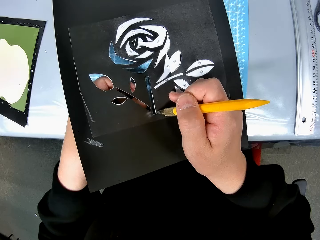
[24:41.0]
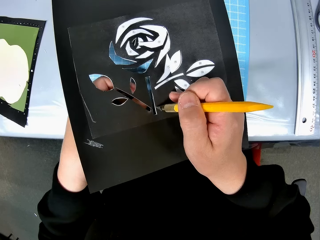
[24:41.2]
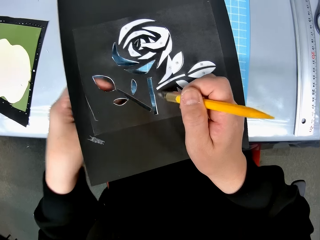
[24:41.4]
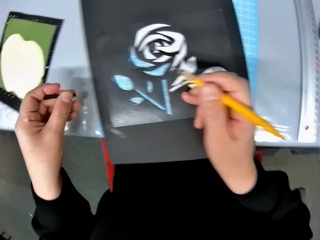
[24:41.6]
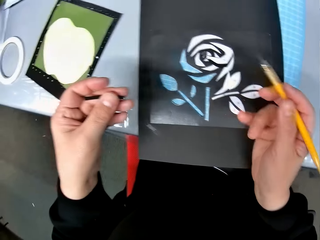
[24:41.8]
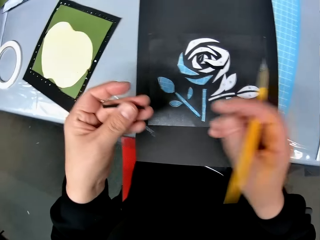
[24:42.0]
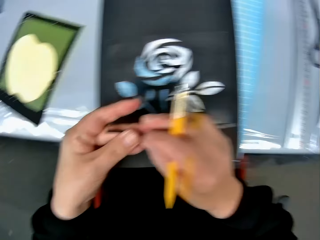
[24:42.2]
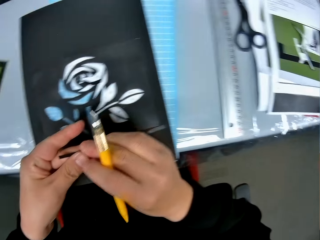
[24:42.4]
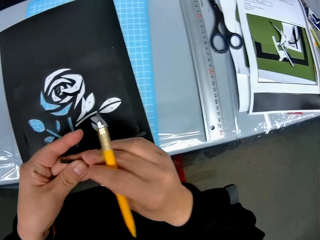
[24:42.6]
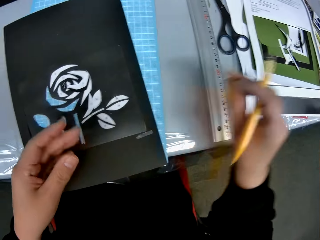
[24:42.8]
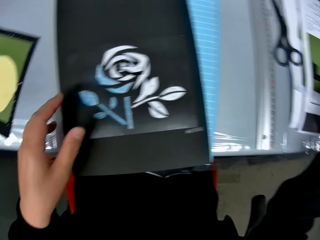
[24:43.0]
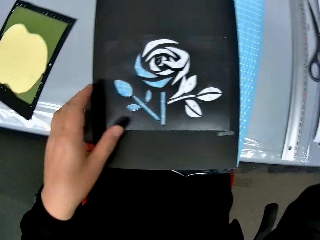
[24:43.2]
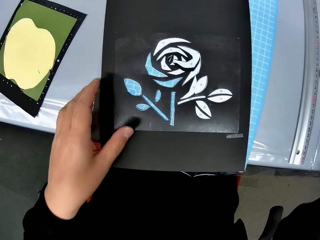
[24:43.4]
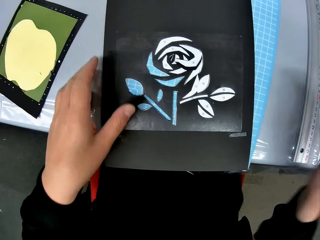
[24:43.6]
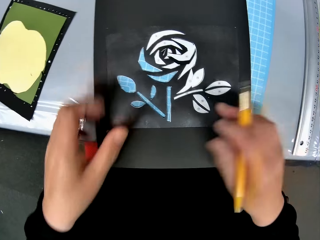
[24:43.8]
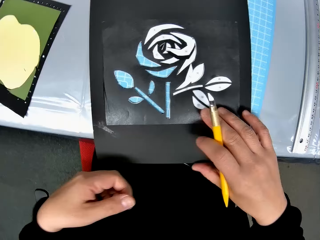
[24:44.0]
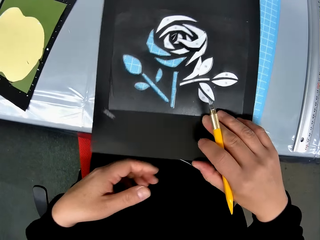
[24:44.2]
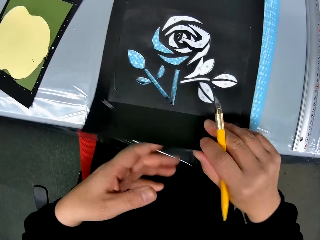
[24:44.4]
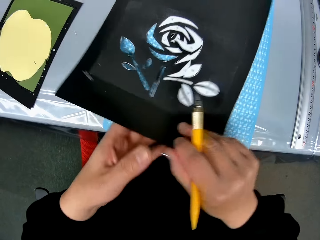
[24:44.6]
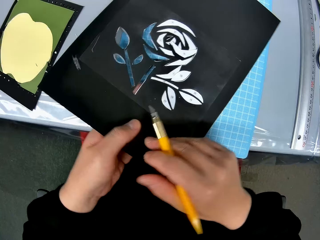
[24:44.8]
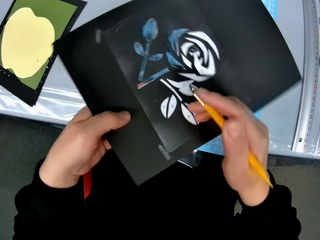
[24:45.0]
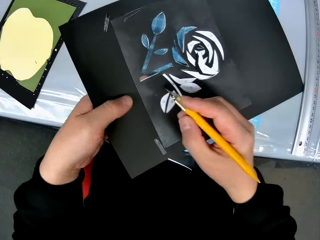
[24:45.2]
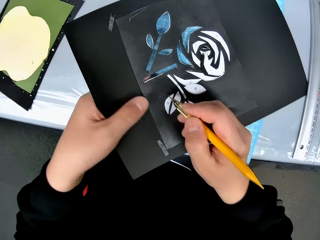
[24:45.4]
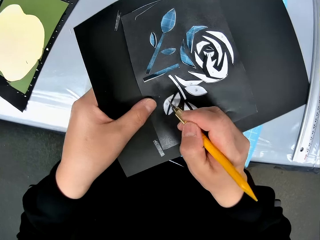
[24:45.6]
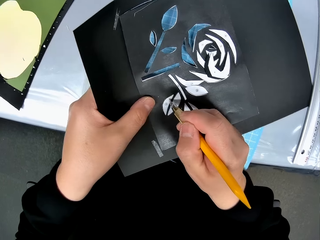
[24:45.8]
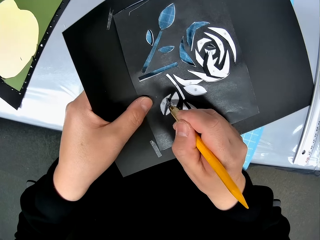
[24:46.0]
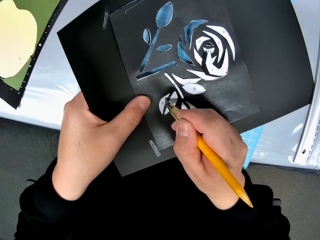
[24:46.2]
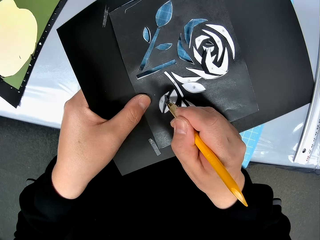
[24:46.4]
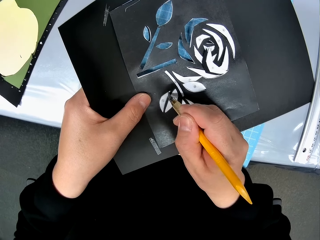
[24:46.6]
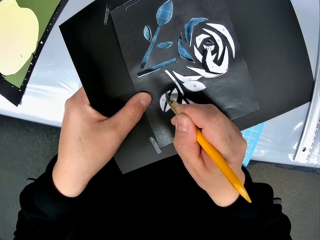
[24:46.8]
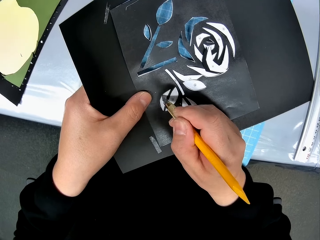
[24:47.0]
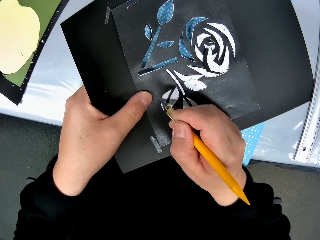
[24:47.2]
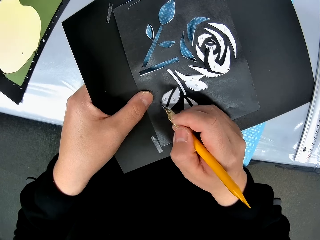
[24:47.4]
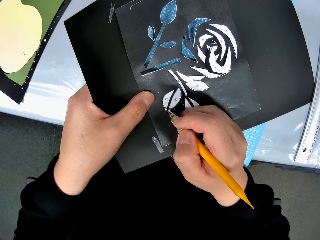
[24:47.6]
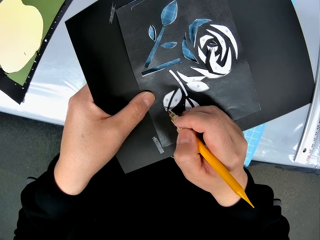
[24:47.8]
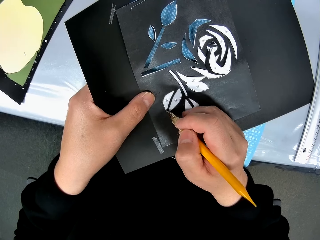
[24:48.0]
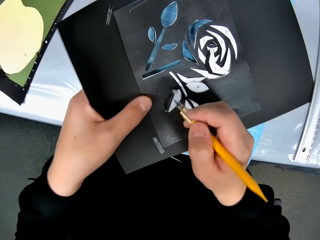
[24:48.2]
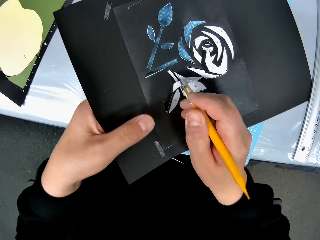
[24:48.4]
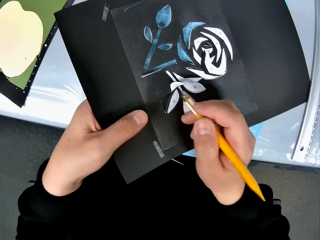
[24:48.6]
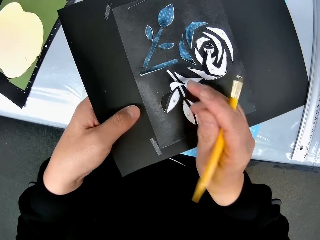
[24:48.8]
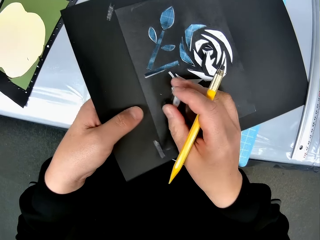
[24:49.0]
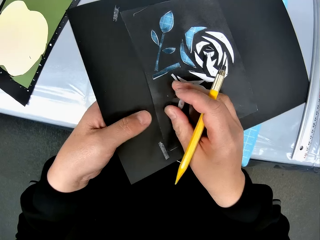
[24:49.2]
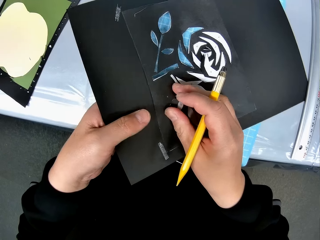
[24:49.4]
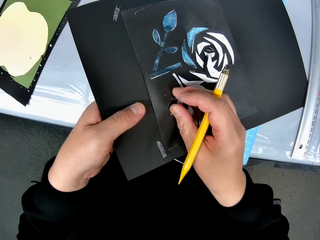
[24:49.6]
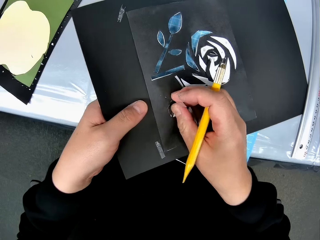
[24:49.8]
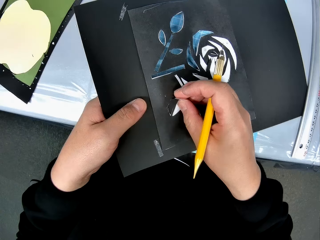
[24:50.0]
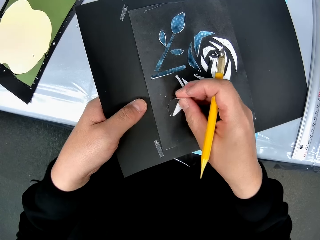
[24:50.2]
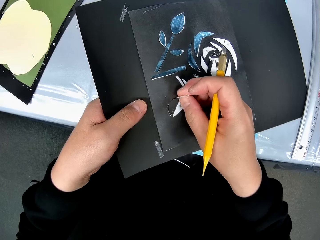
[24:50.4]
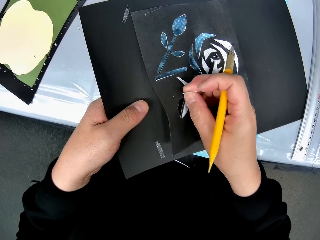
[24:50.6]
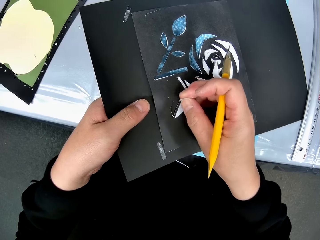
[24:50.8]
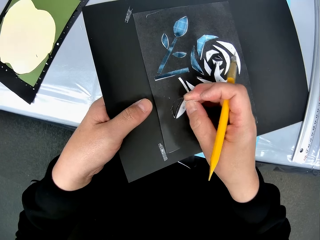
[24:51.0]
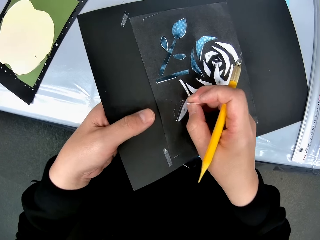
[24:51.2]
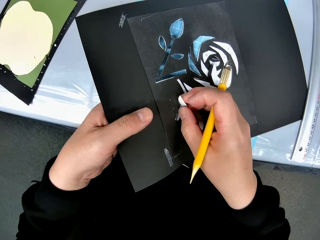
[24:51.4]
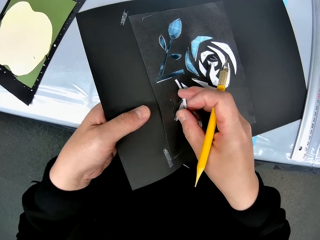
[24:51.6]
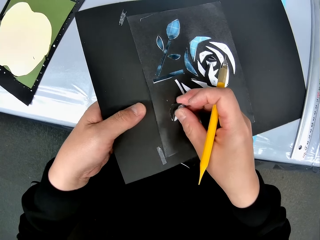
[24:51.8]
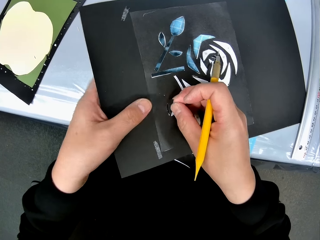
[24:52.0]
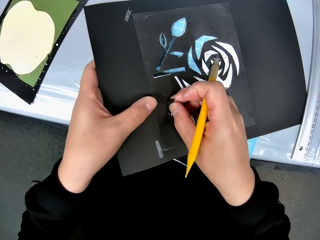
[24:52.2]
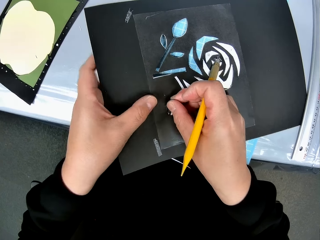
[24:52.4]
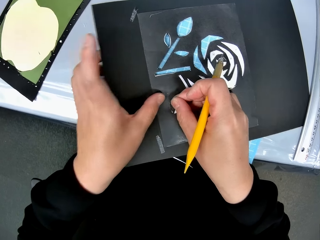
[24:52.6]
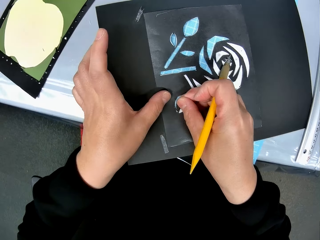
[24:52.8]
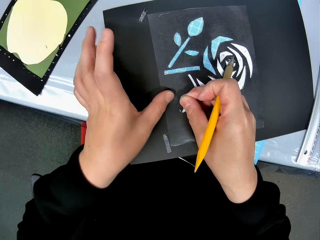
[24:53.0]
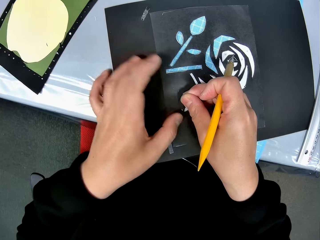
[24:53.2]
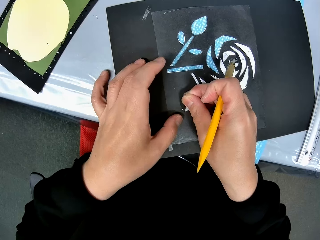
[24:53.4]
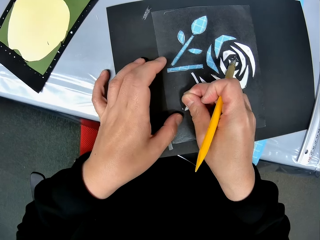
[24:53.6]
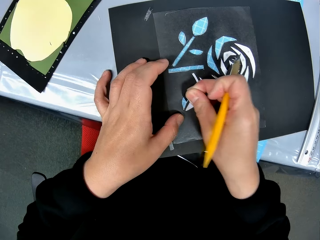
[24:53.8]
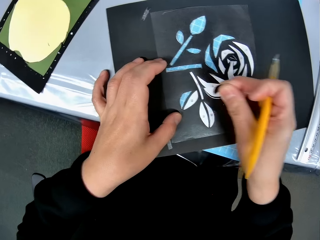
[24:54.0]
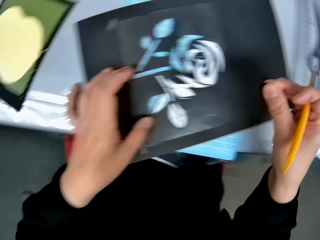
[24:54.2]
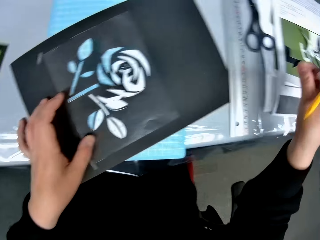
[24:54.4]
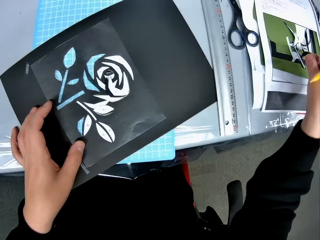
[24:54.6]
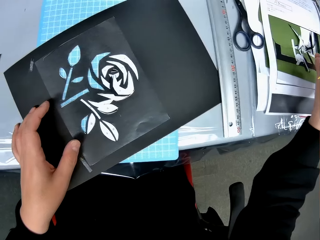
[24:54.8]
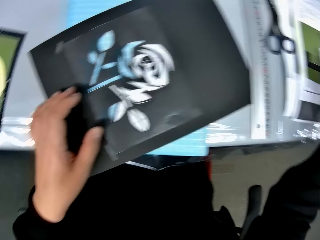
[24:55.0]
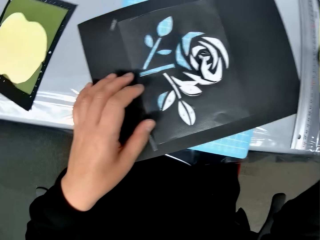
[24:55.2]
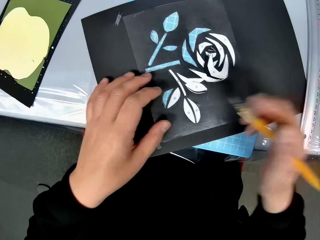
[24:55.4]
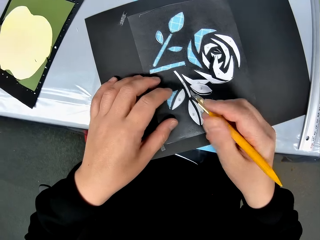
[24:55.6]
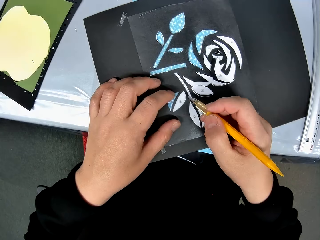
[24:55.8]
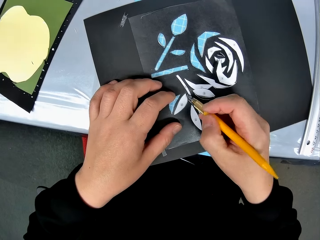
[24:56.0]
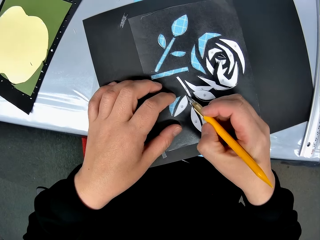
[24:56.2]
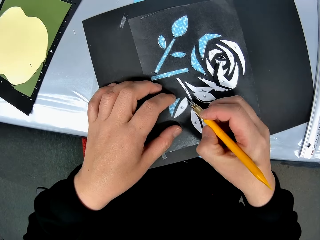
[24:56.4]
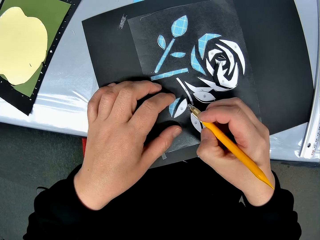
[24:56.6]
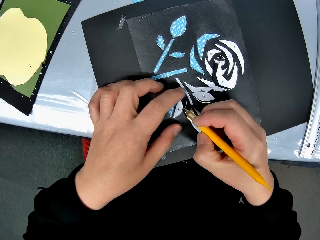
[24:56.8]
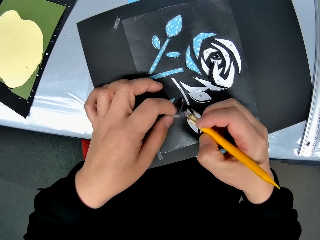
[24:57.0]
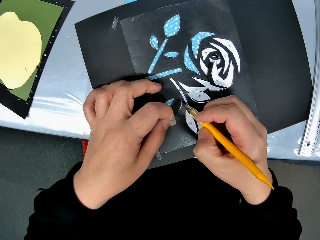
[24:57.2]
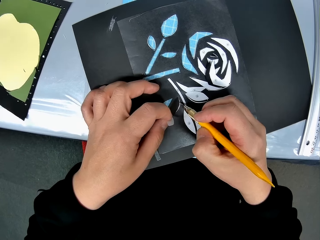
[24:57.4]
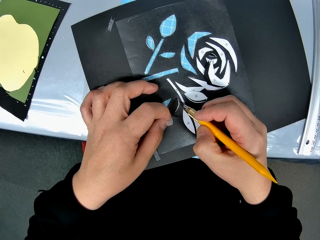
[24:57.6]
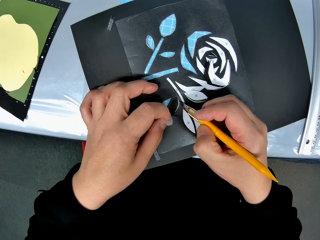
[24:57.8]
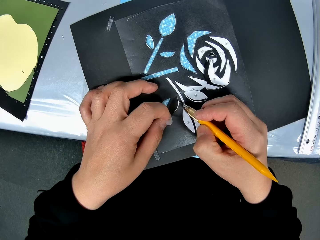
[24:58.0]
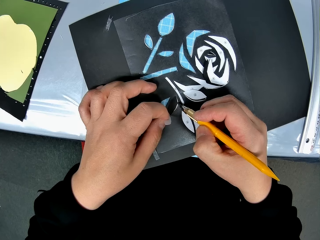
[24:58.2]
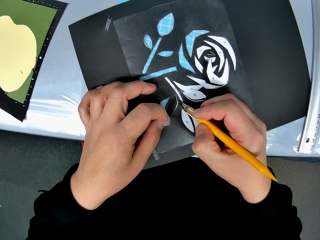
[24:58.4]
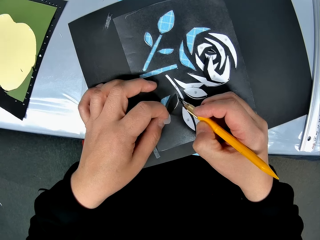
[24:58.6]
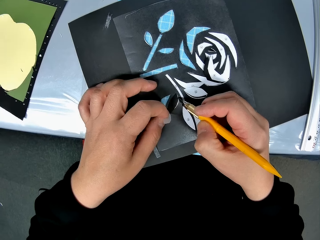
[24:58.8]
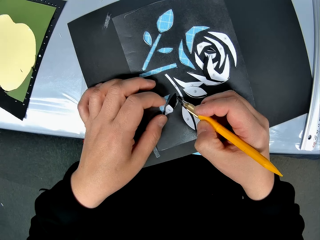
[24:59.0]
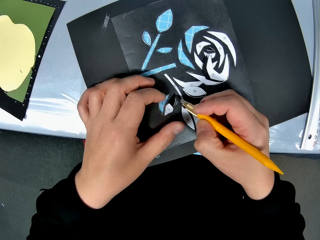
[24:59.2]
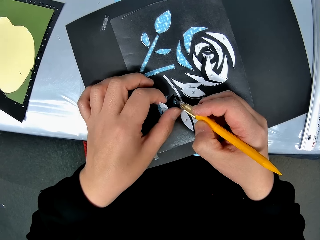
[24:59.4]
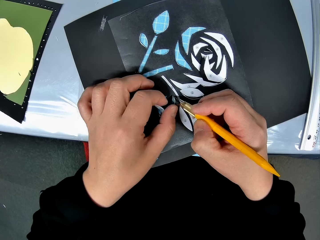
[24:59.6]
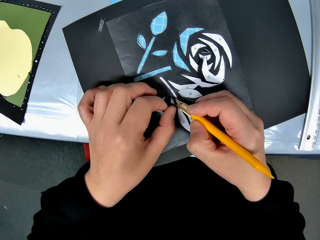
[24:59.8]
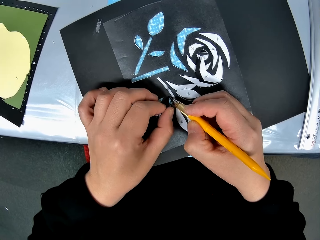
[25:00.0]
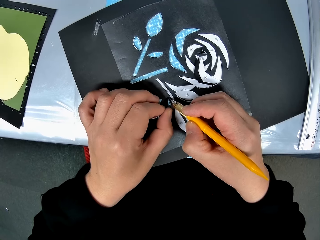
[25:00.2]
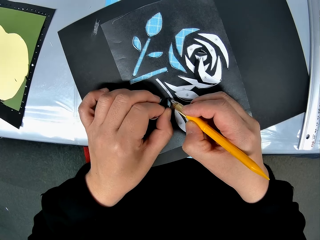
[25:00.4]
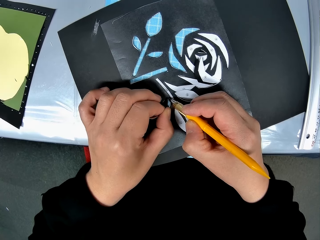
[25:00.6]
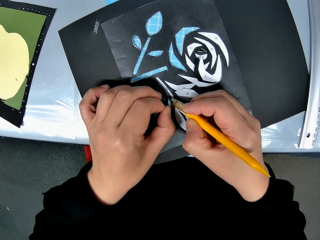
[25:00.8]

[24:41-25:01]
The camera wearer passes the pieces of paper to his right hand. He drops the pieces of paper on the table. He adjusts the paper craft on the table. He cuts out pieces of paper from the paper craft with the craft knife. He removes the pieces of paper from the paper craft with his right hand. He drops the pieces of paper on the table. He cuts out pieces of paper from the paper craft with the craft knife.
